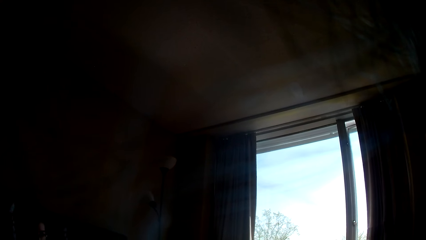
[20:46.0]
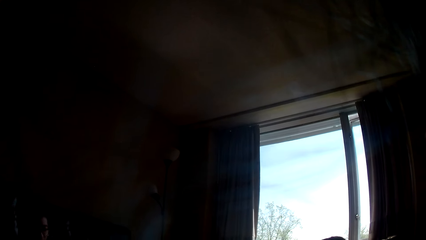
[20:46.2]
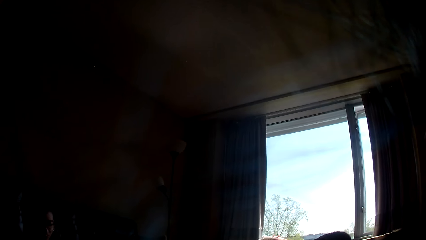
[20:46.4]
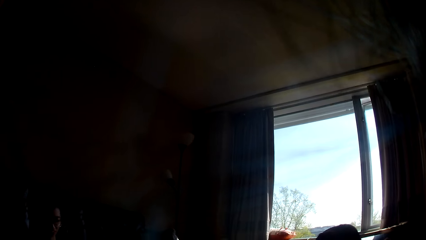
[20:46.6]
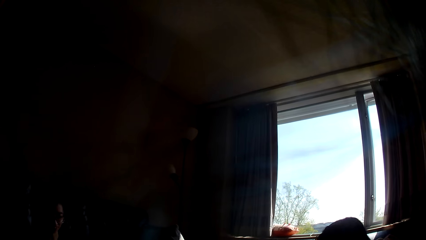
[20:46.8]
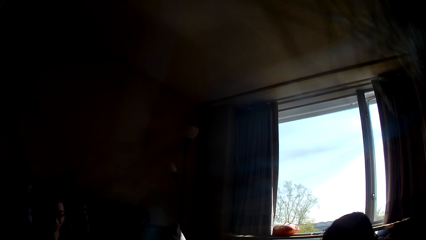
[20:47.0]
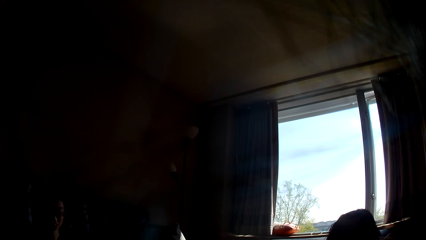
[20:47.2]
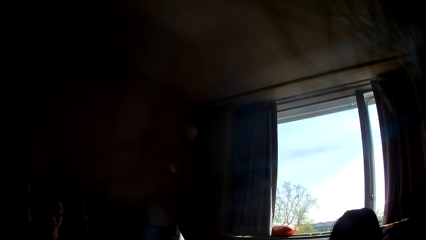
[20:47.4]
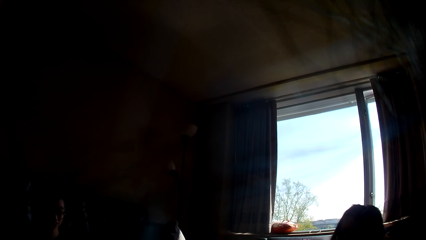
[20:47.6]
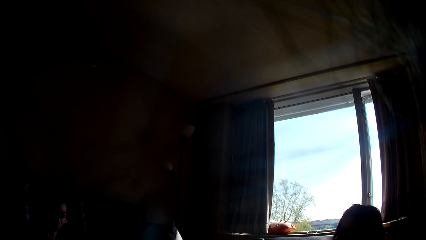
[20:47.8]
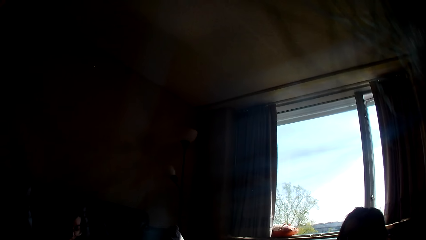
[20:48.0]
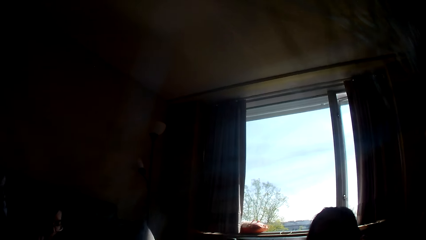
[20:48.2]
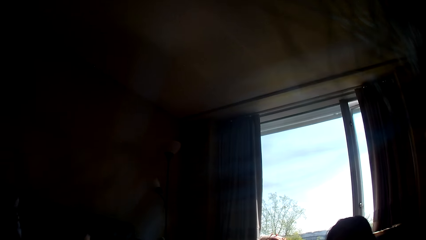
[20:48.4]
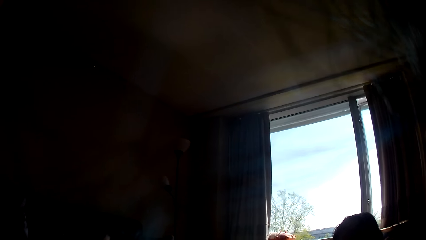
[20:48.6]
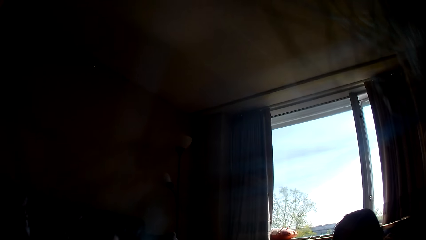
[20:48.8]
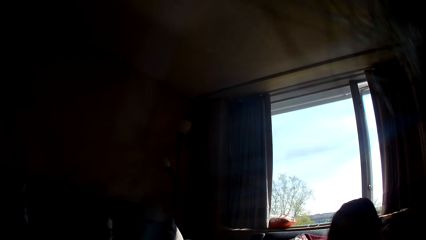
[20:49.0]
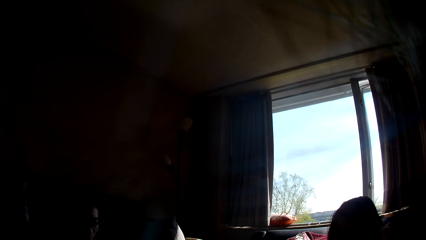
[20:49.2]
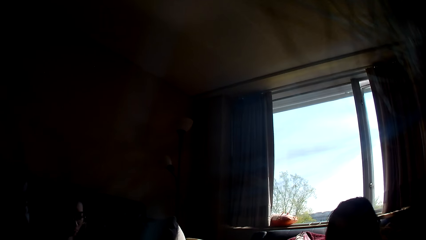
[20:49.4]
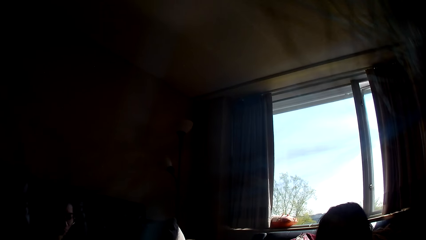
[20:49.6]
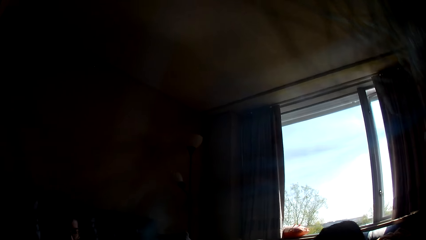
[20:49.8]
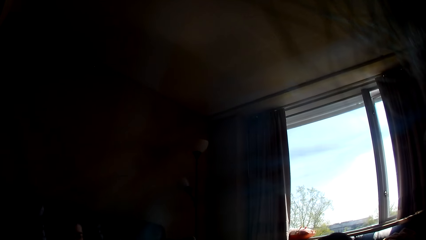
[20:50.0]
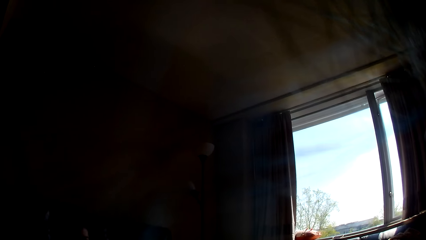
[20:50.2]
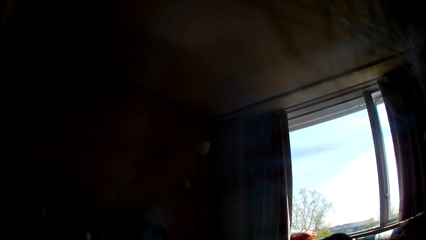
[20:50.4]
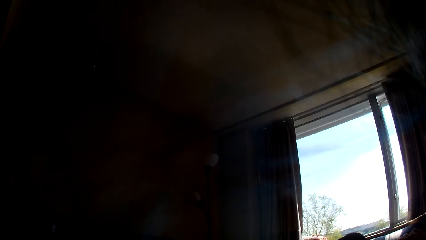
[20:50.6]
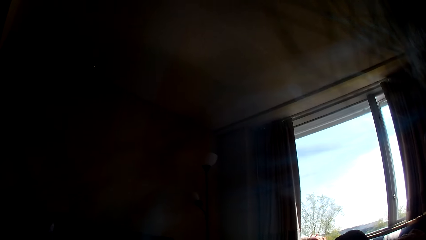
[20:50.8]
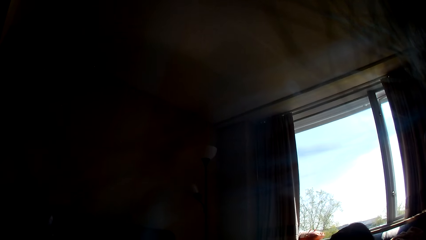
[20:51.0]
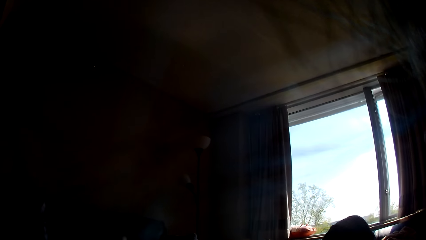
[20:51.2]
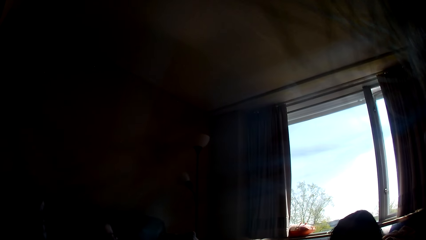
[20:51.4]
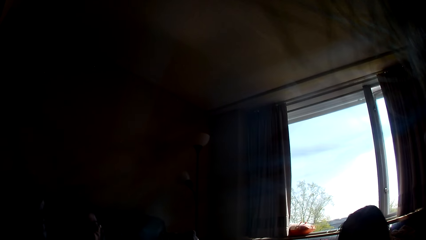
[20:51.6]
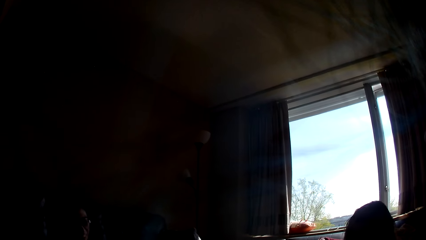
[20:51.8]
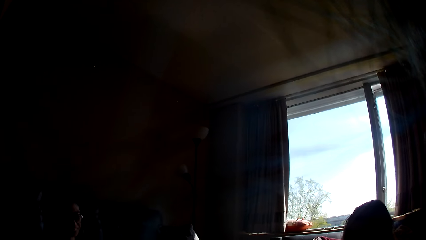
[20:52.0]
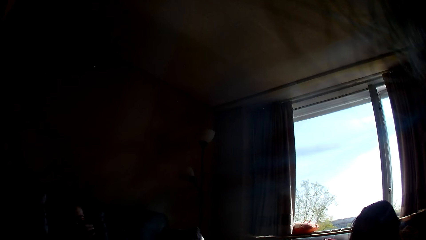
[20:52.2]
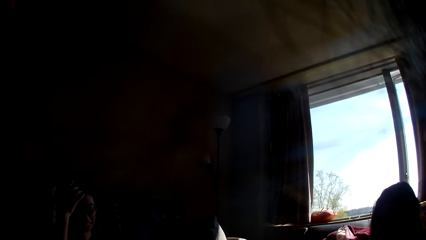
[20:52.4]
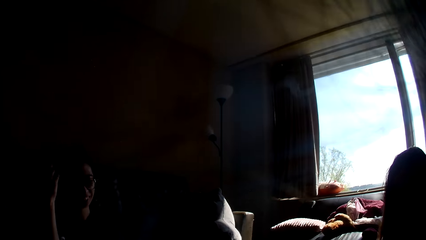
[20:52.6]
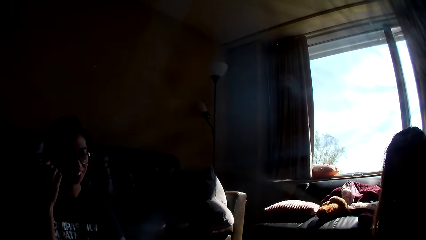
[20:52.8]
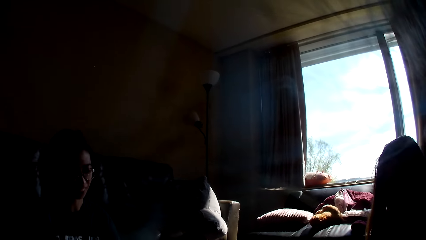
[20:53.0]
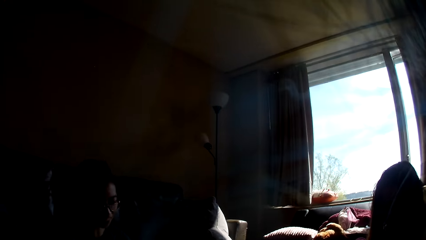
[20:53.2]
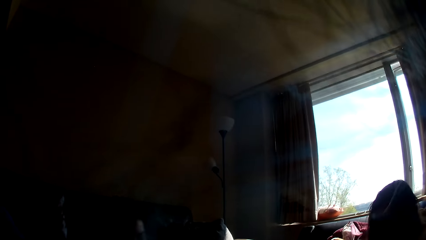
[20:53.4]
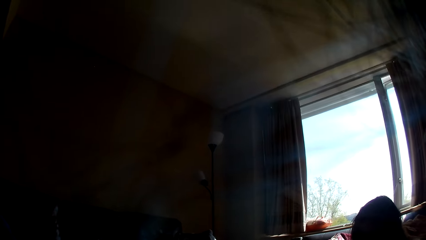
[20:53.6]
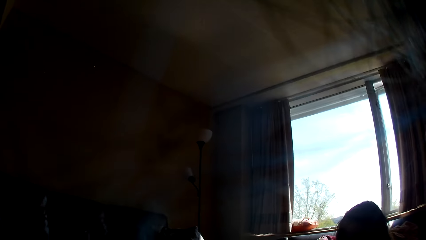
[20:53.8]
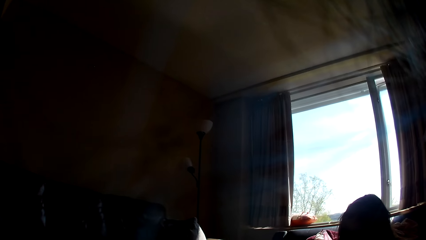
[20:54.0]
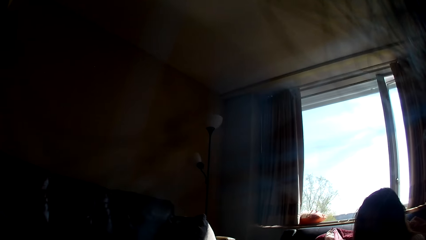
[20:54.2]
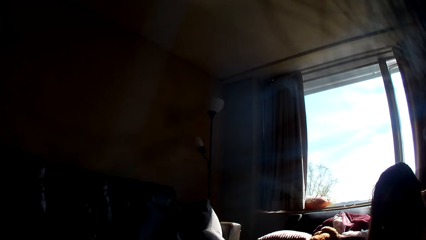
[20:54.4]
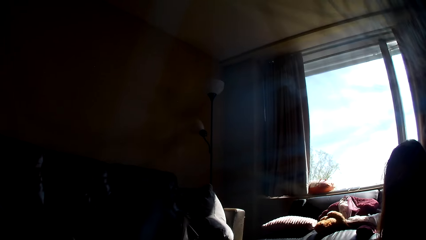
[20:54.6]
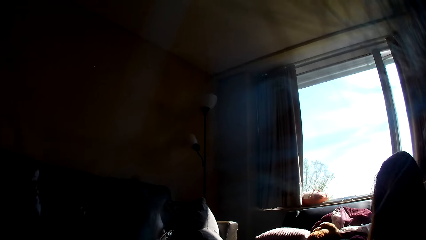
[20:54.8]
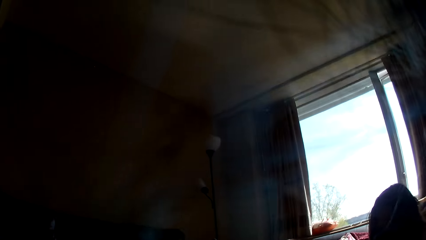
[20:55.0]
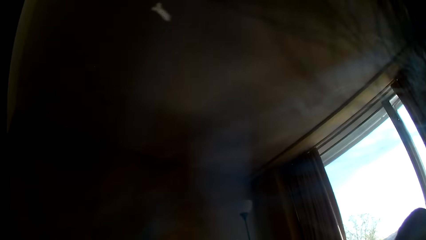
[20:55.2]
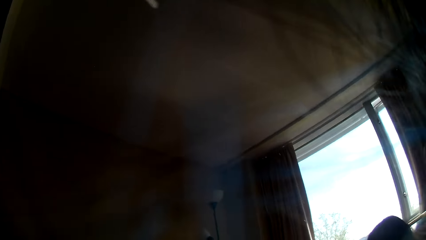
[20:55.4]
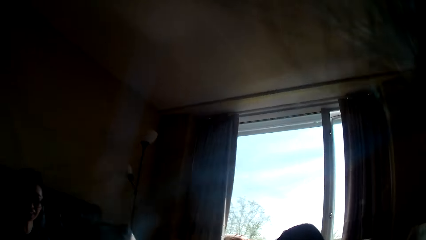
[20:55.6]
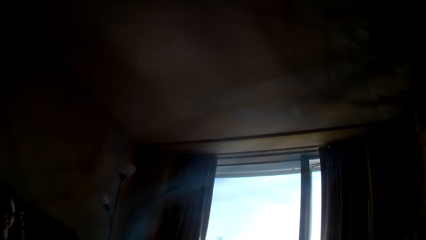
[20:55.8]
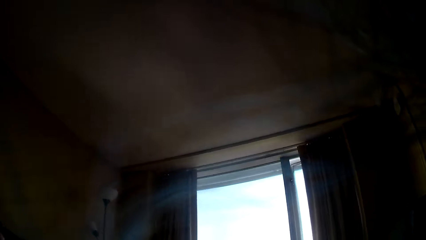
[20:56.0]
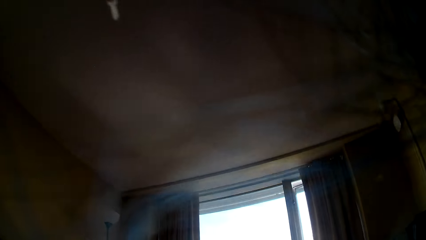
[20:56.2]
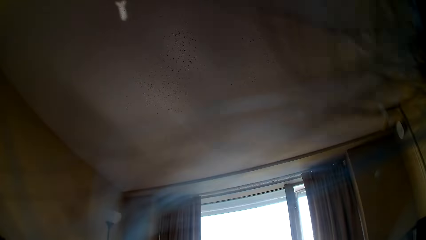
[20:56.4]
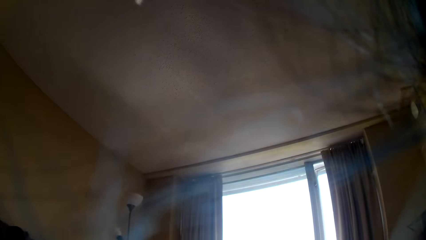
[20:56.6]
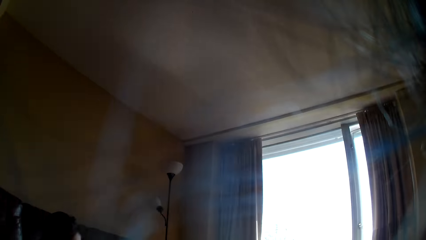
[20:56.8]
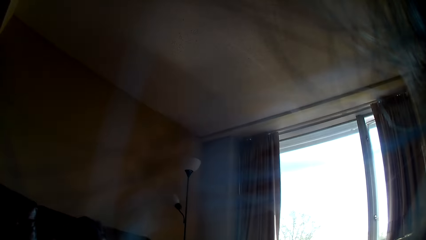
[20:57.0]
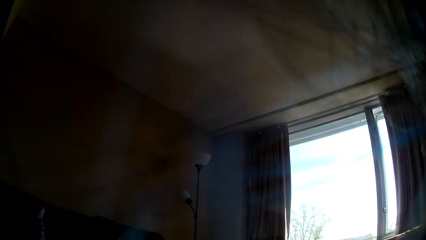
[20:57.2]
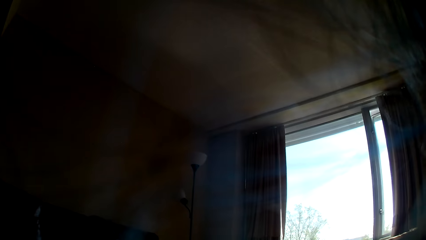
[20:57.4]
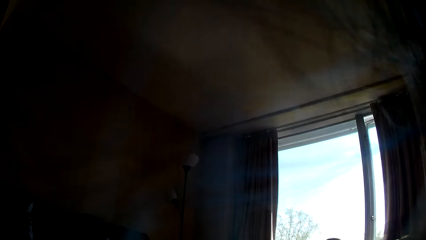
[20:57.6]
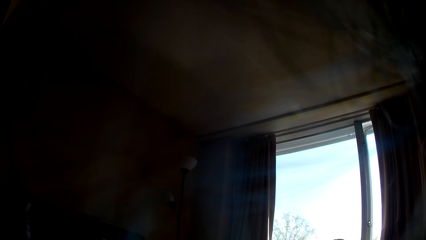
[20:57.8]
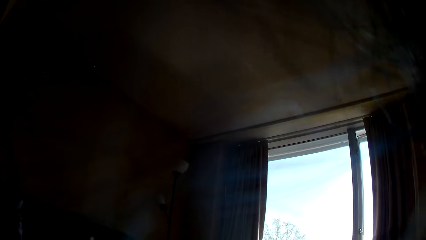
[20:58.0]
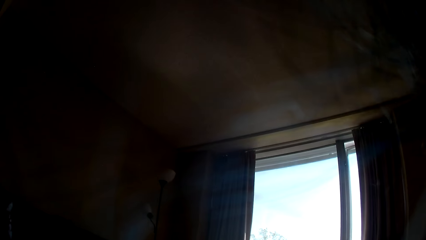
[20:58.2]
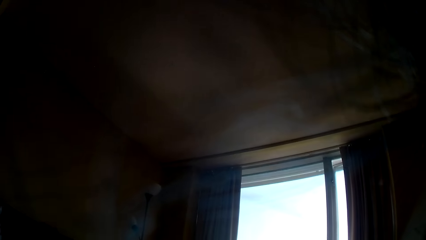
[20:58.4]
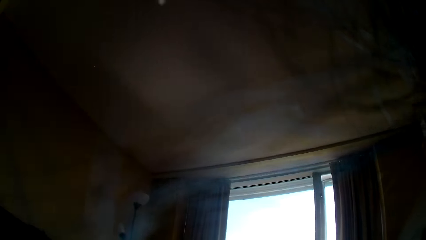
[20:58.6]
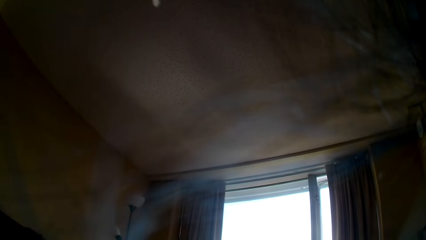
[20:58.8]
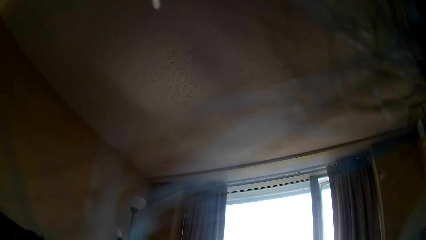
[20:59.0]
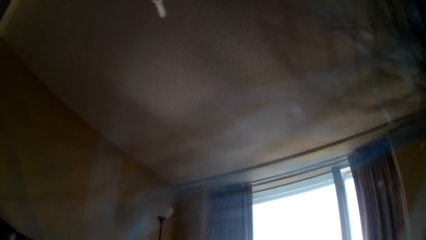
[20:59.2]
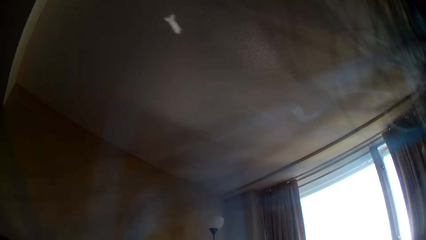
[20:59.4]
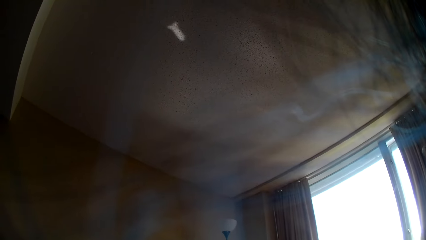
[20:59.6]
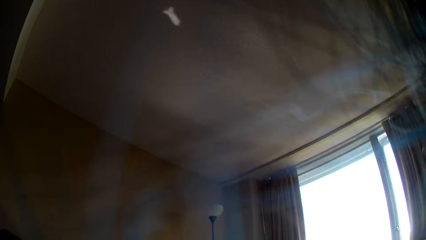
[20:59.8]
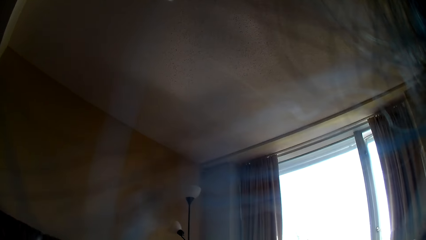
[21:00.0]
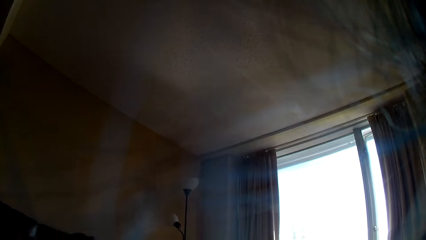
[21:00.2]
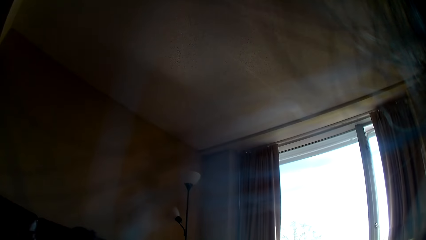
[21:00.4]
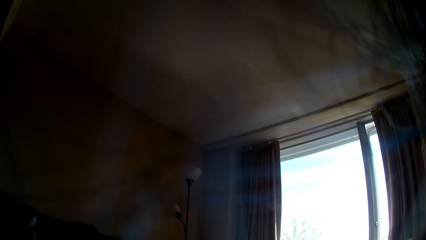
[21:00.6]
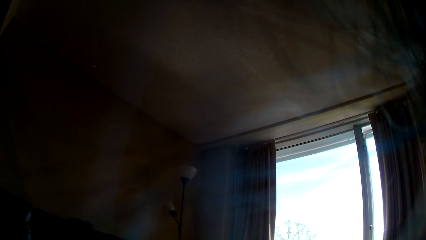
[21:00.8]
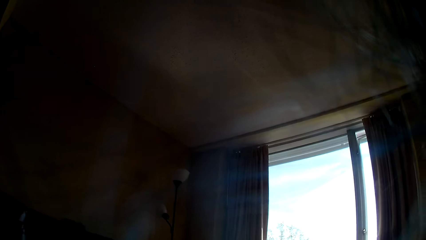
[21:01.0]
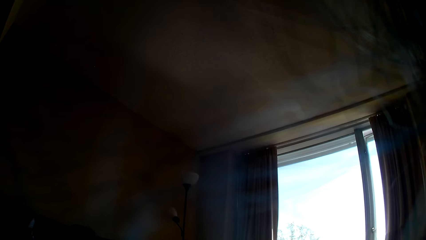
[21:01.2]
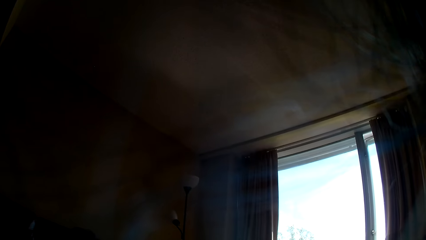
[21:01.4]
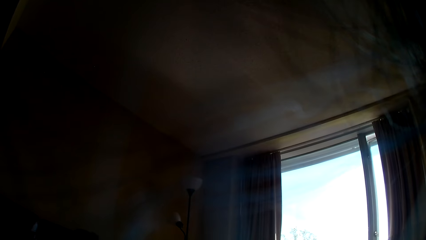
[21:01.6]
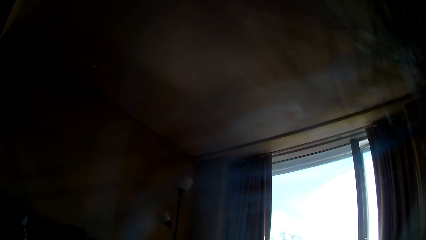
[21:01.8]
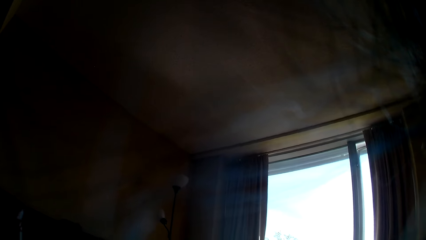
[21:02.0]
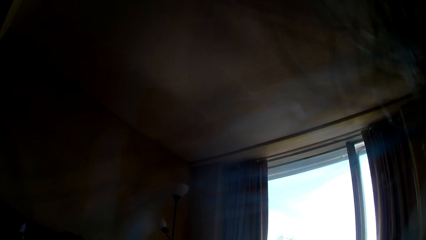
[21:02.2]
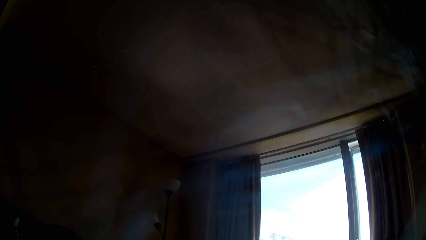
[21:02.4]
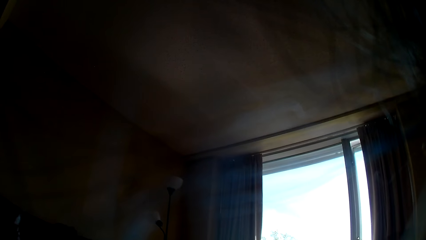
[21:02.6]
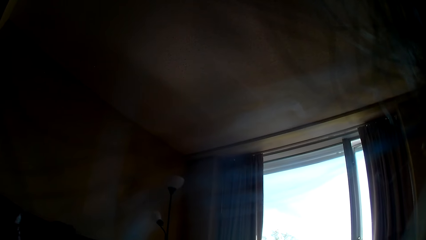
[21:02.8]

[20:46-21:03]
The camera wearer puts the card down. A lady leans forward. Another lady sits back, leans forward and sits back. The first lady pushes her hair back and leans forward.
